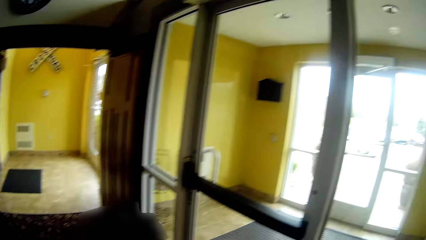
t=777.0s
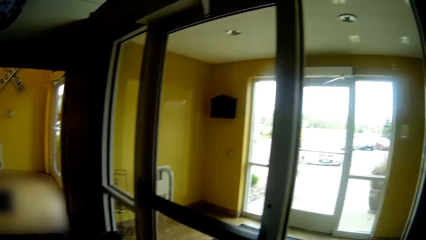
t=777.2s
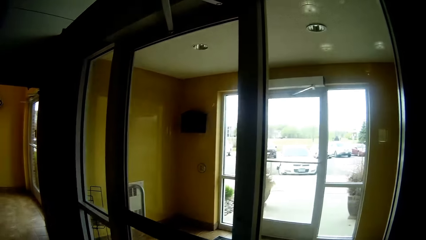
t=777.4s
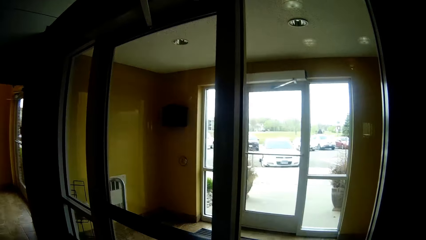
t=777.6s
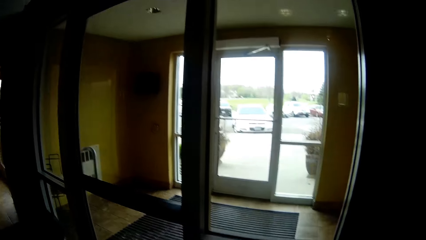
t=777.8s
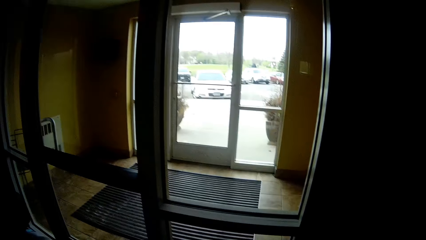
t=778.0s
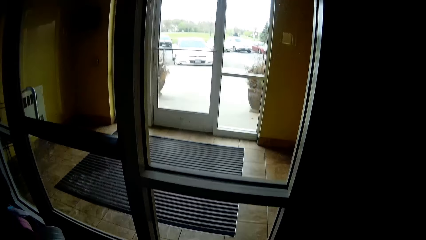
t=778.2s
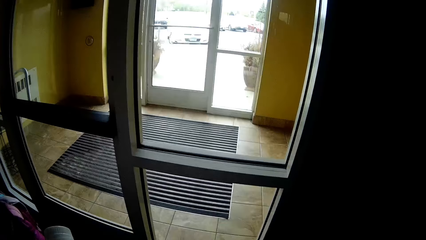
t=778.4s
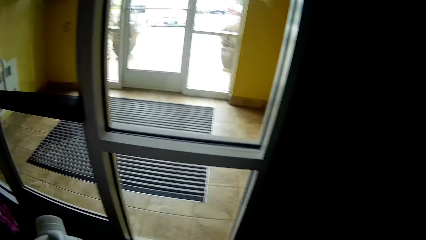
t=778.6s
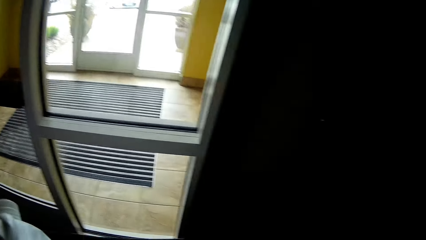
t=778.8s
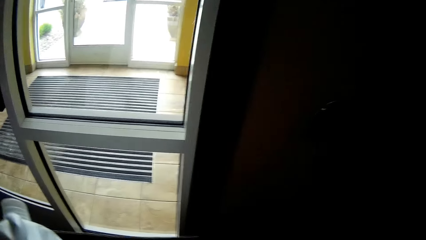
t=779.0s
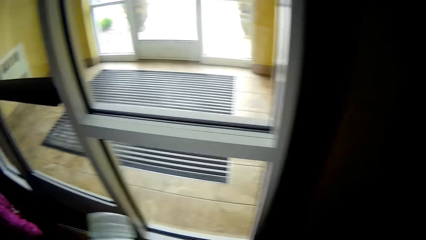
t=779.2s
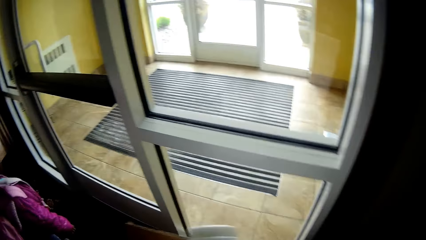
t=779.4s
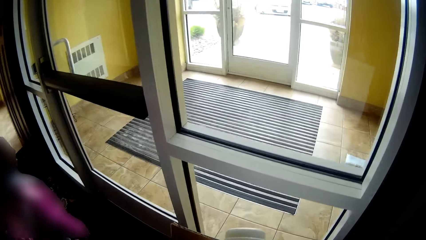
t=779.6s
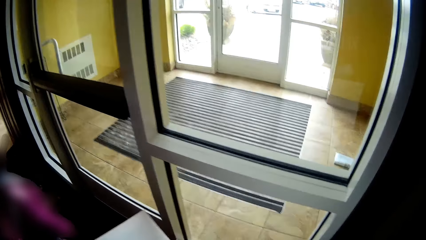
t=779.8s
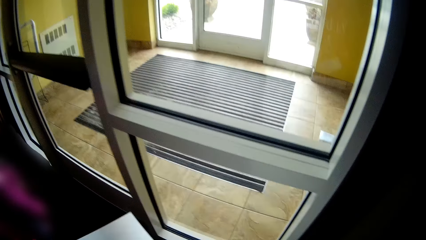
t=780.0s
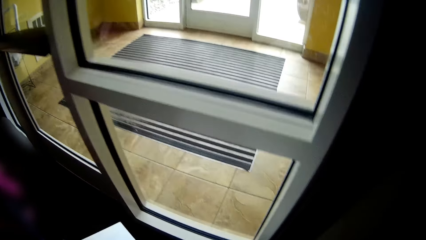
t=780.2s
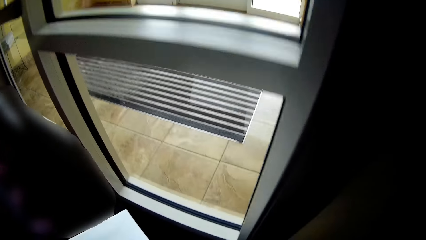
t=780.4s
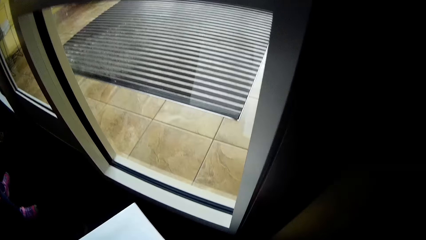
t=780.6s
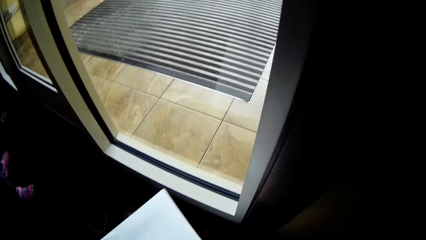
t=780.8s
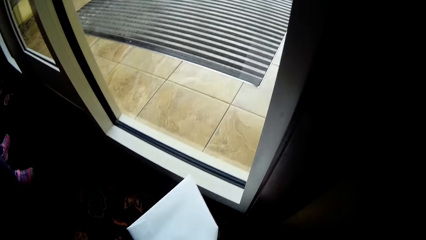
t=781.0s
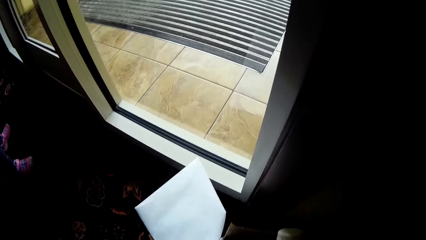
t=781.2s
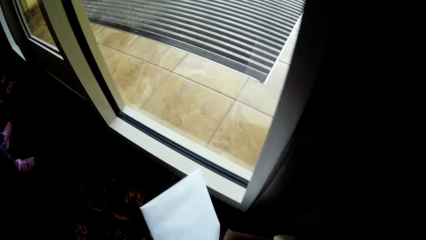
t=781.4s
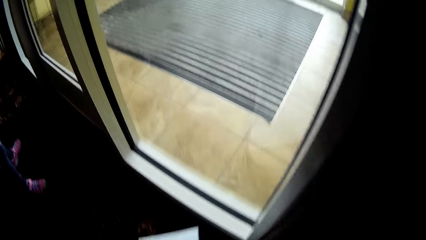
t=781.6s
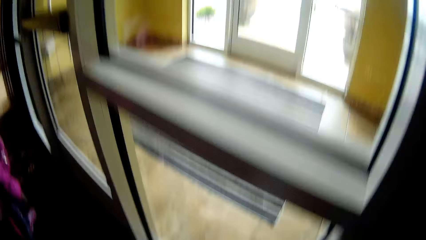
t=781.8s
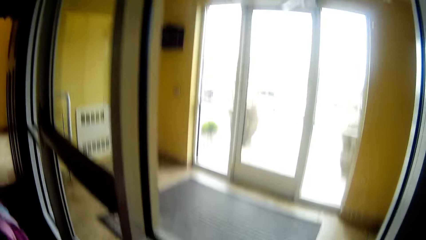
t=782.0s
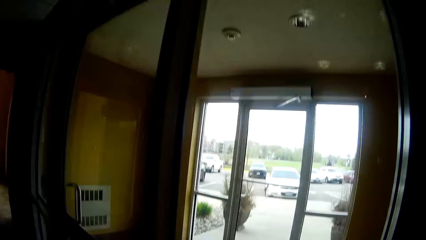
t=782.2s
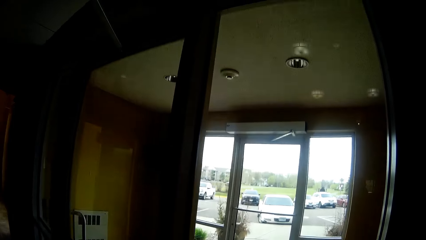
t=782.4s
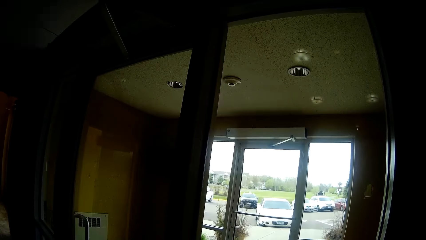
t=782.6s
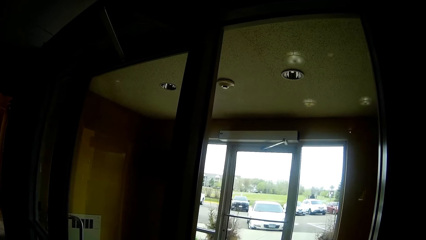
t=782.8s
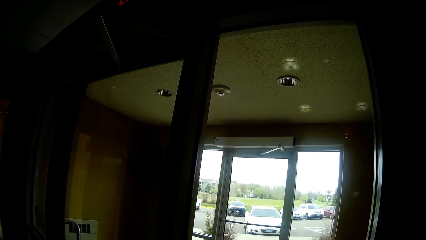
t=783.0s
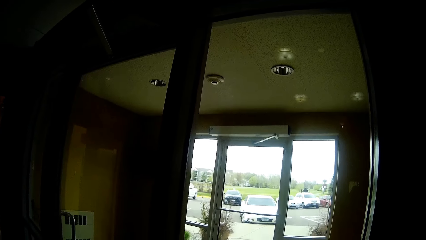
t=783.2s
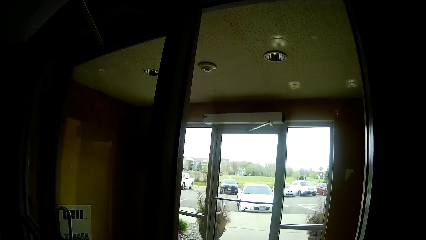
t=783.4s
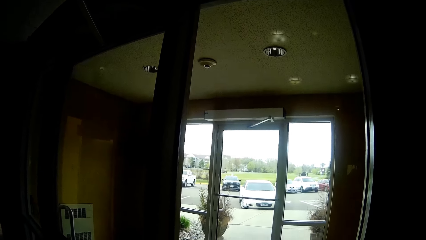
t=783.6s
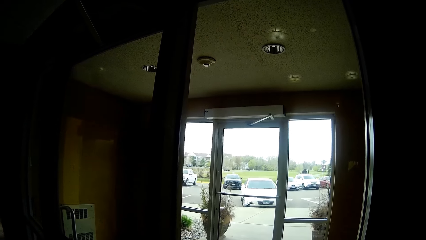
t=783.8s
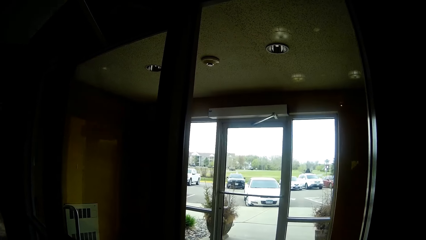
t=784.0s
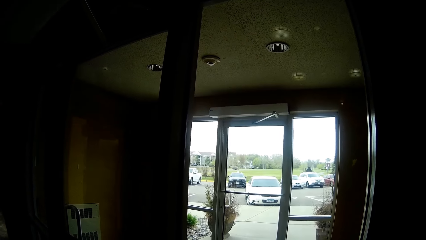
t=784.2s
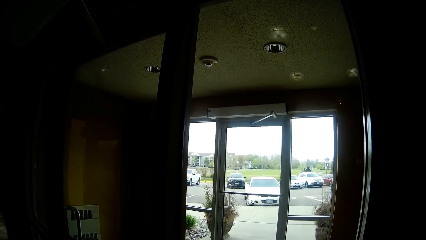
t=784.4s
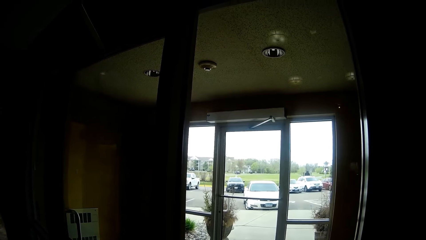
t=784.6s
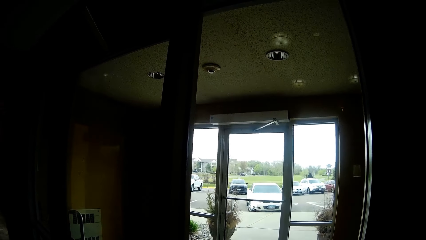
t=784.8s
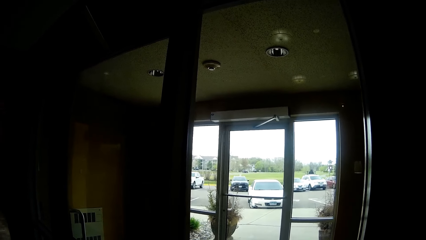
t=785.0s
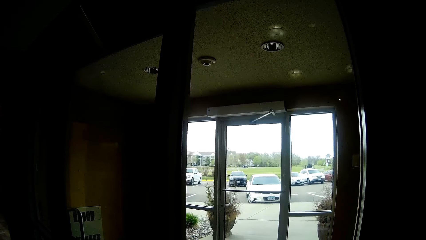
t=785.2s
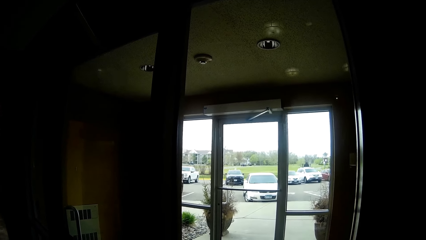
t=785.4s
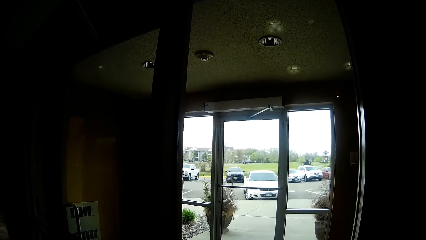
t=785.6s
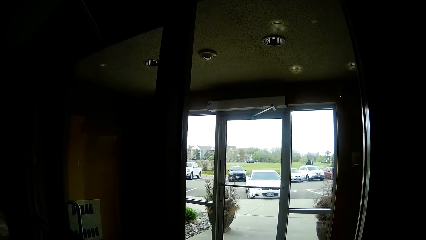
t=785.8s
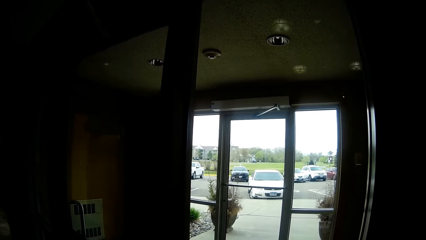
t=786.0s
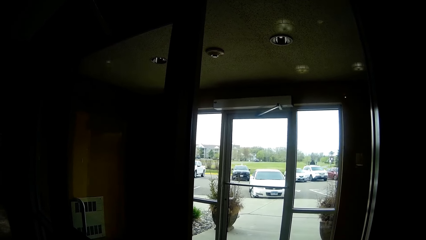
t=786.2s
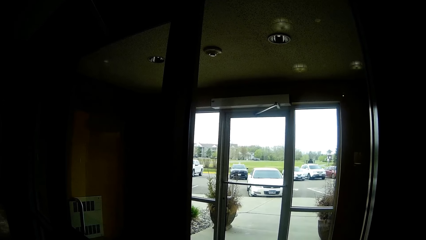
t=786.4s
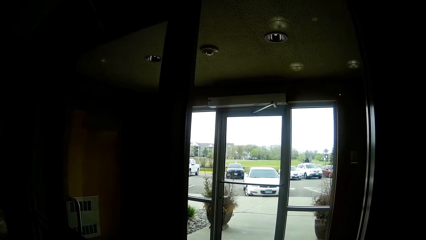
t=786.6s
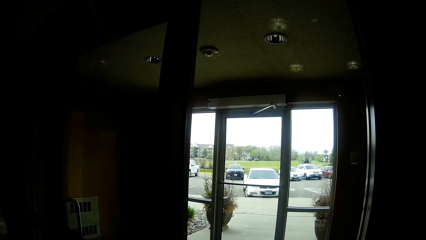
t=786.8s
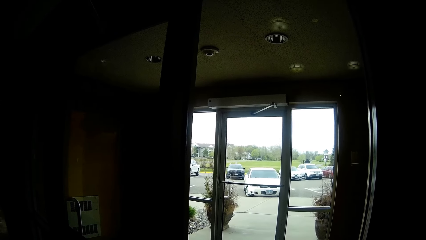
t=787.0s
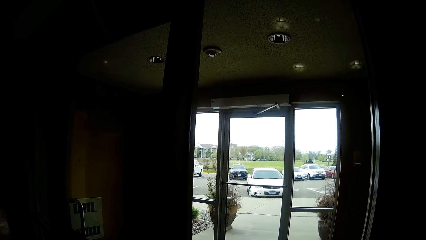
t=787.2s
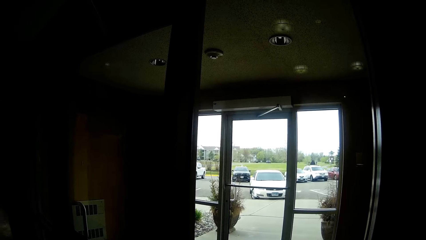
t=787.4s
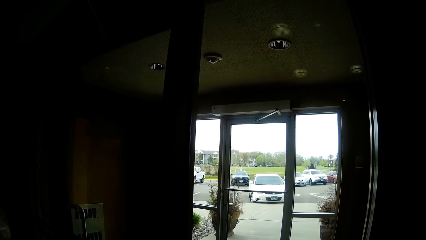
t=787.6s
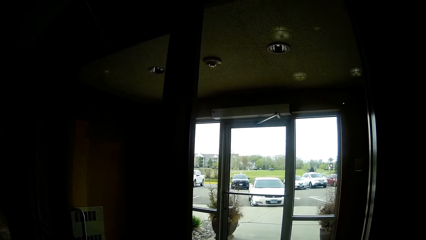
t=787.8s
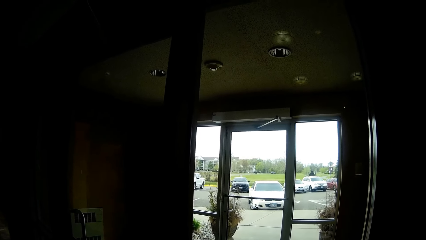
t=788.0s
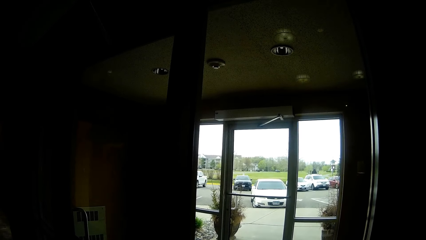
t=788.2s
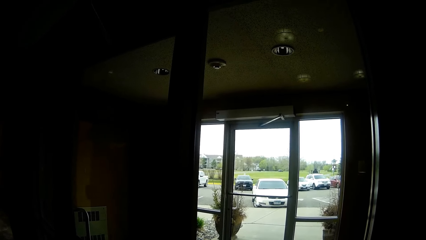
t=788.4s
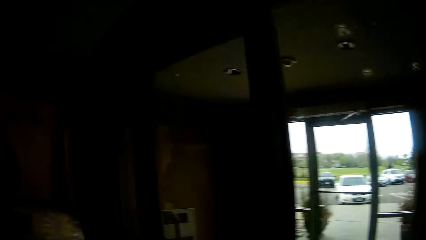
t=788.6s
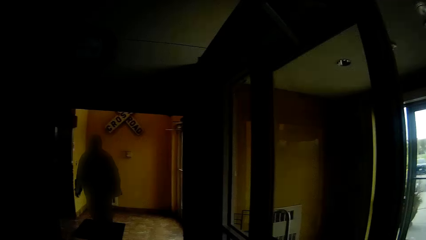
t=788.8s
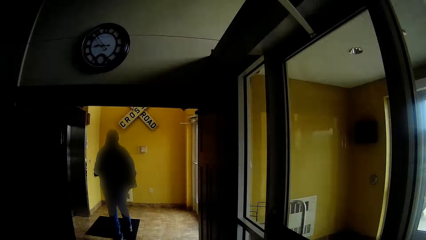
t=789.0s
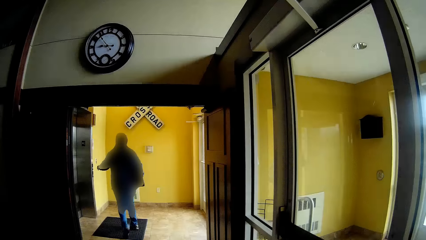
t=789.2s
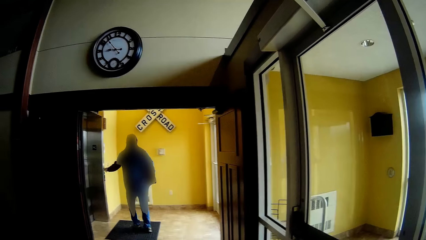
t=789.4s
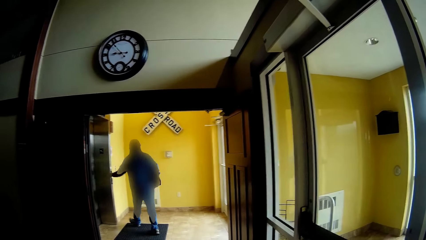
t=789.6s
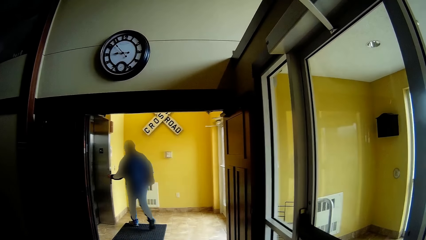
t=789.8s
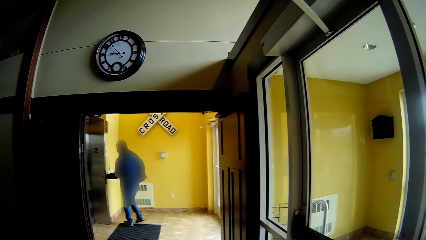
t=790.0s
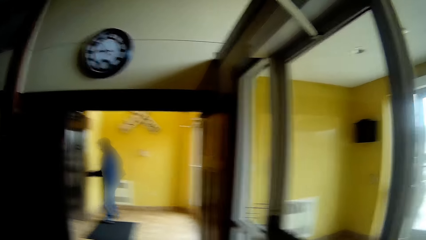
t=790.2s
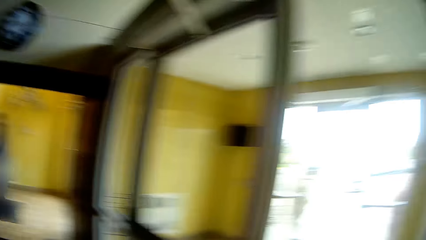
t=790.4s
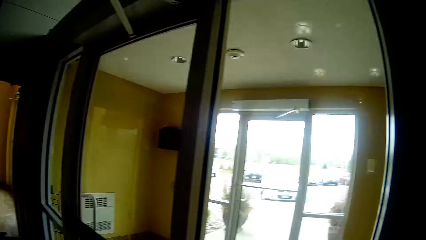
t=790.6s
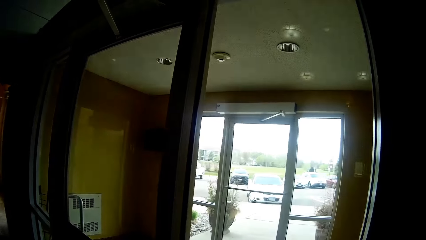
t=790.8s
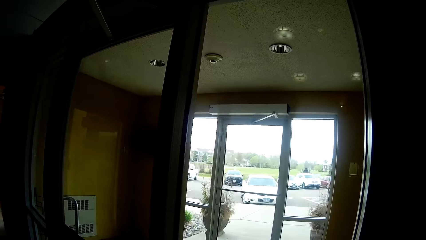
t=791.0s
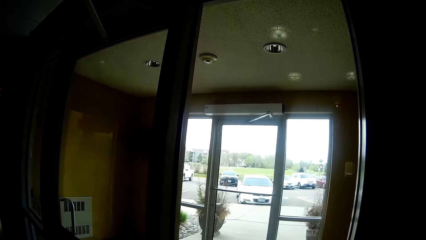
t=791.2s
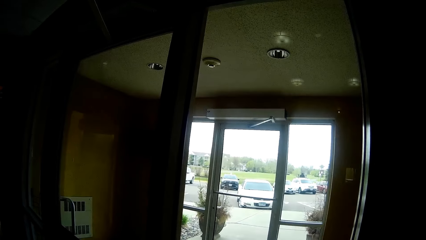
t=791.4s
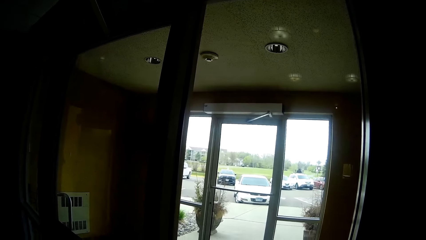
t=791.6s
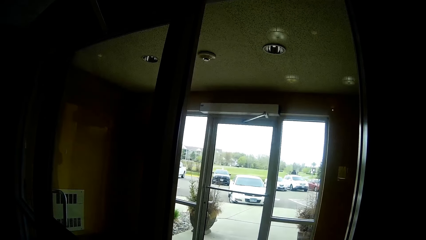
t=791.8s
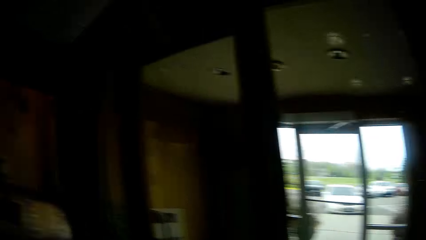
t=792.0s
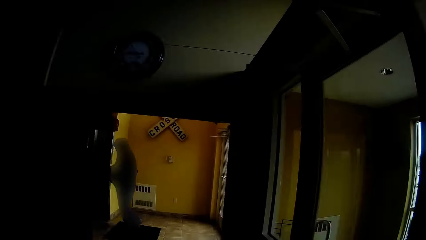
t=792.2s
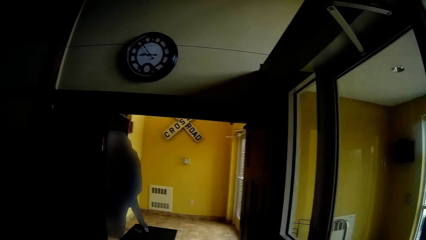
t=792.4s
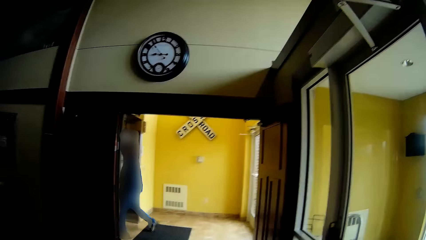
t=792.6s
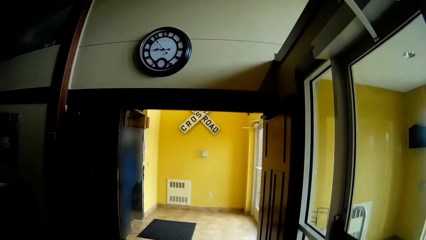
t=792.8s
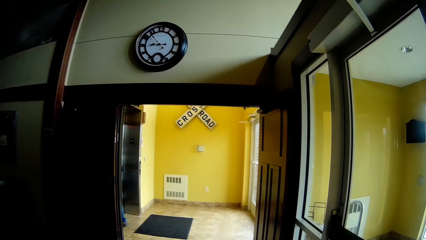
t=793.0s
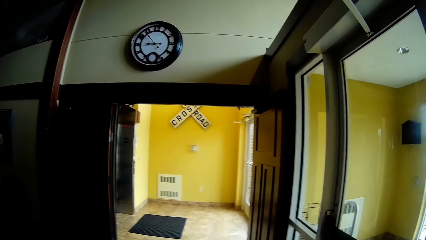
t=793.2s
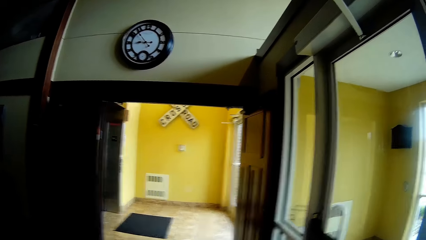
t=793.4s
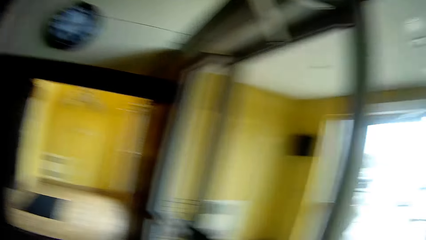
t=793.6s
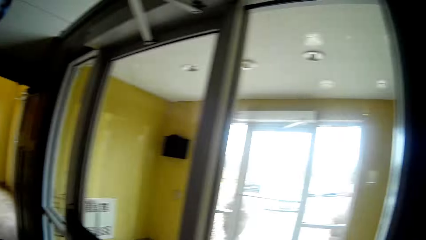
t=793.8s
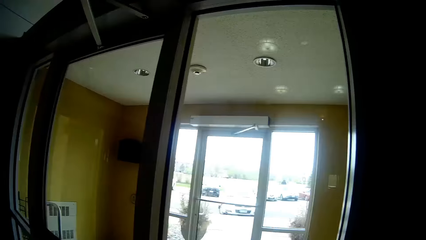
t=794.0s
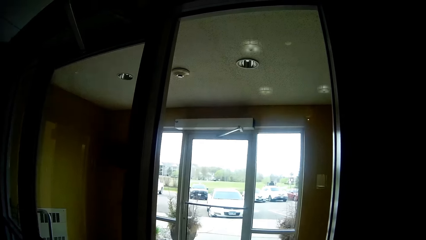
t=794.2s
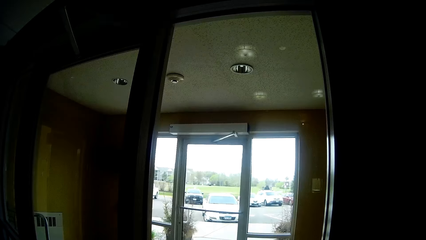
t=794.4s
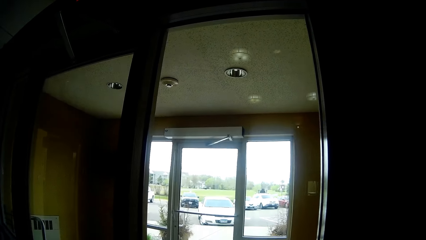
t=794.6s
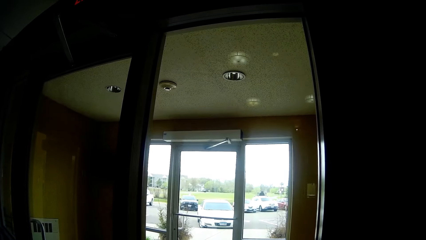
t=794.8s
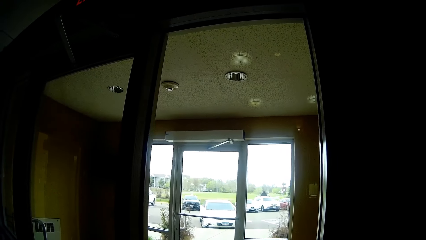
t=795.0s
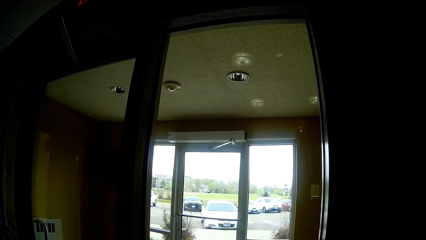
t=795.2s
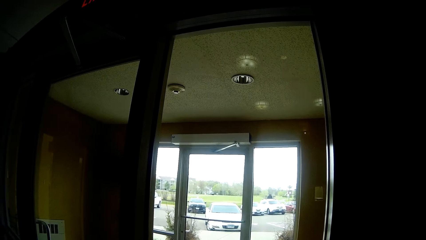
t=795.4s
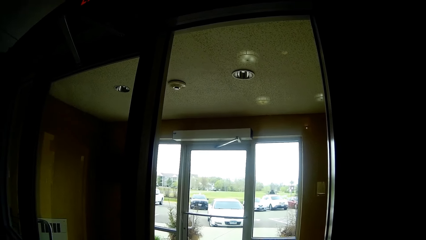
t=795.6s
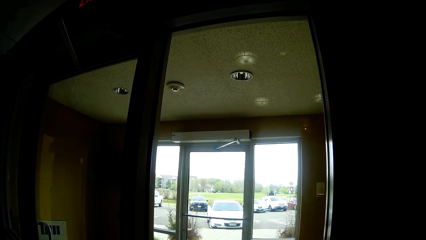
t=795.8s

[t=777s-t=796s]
The camera wearer talks to the baby. She holds the paper with her left hand. She looks towards the parking and around while she talks with the baby. The man leaves the room, touches the elevator door and enters the elevator.
